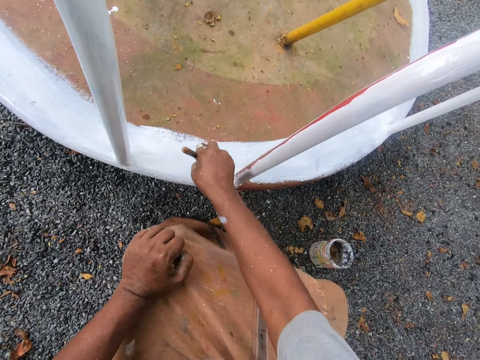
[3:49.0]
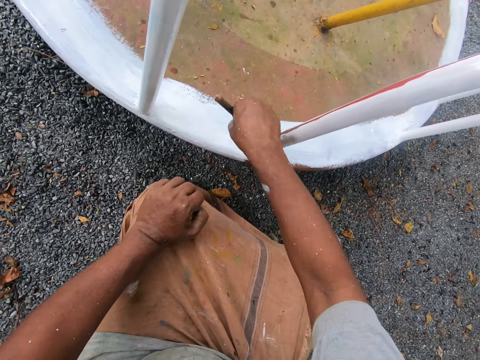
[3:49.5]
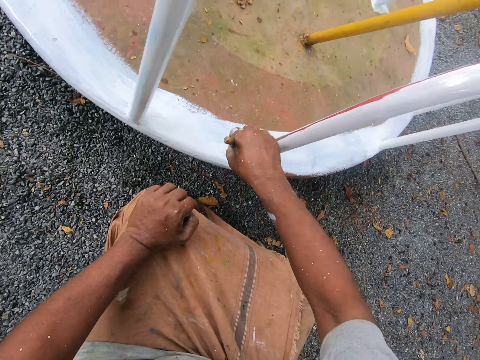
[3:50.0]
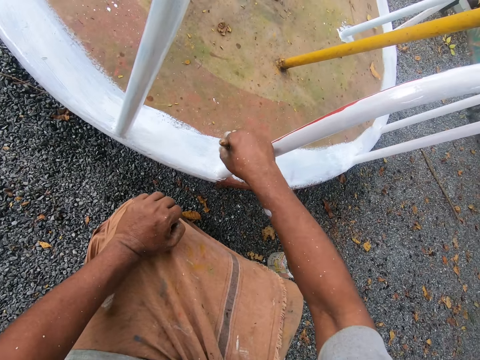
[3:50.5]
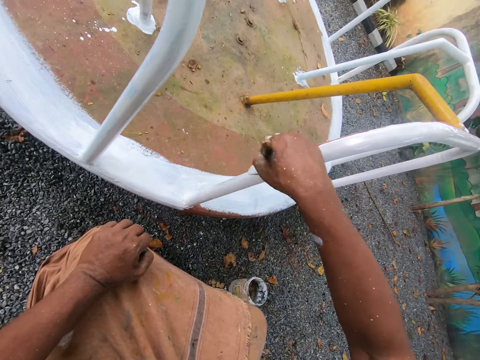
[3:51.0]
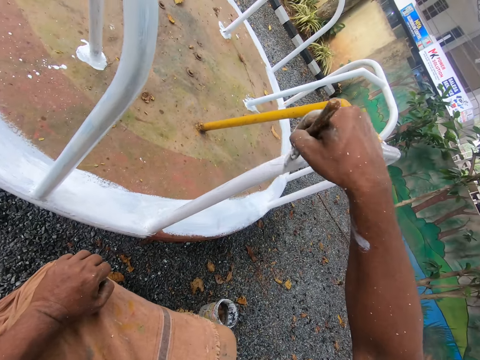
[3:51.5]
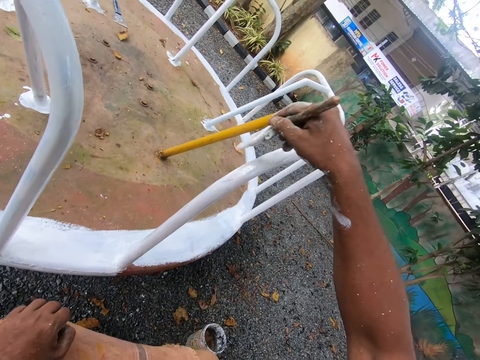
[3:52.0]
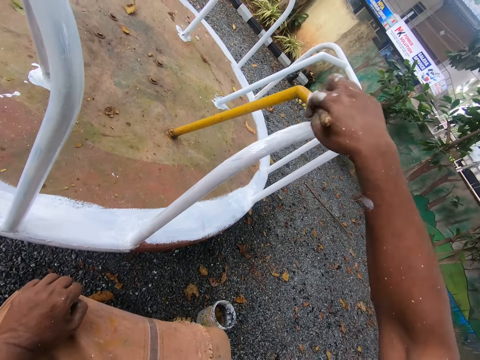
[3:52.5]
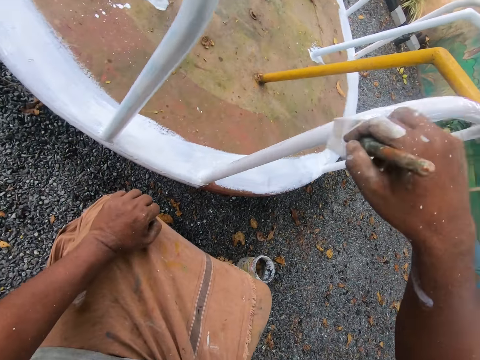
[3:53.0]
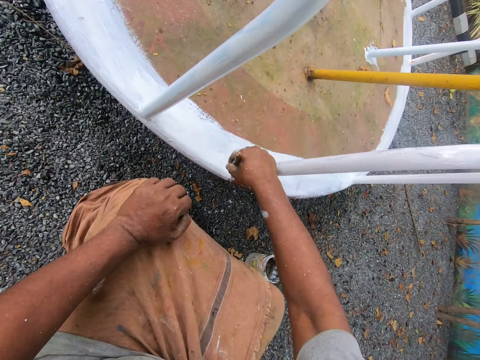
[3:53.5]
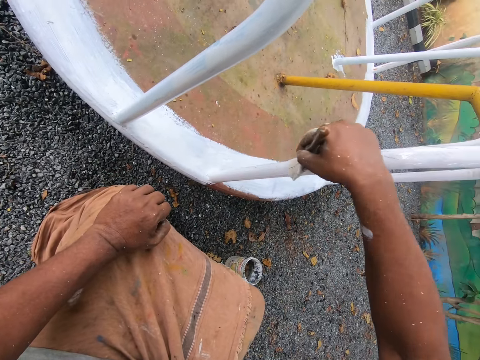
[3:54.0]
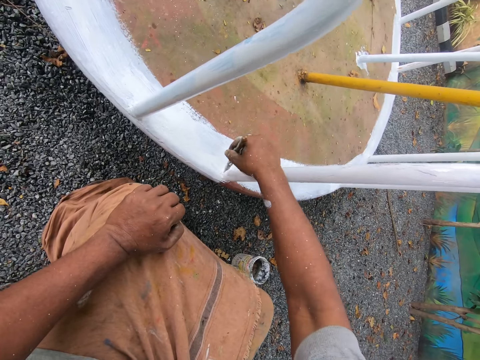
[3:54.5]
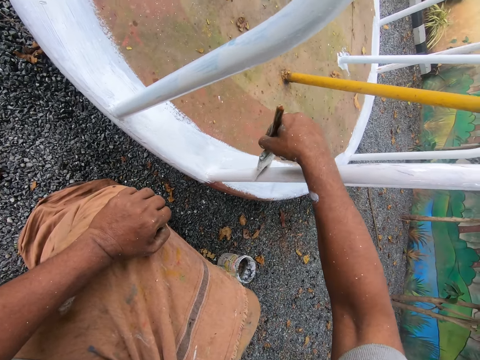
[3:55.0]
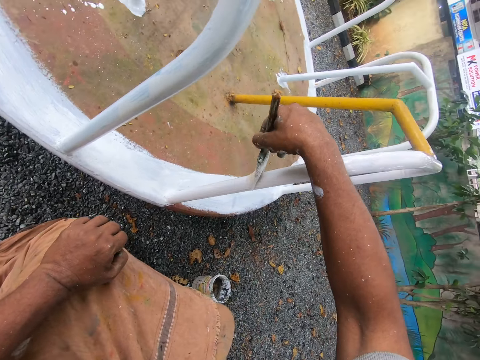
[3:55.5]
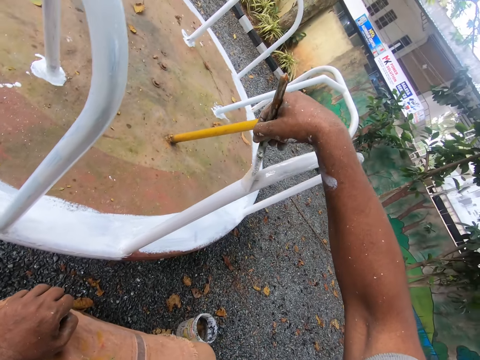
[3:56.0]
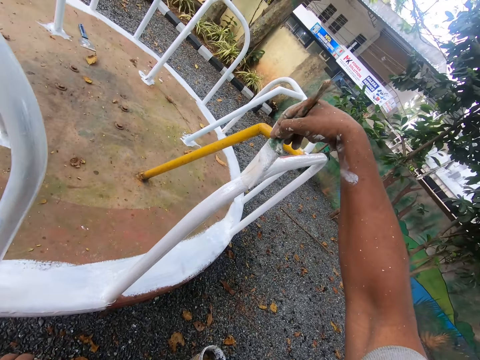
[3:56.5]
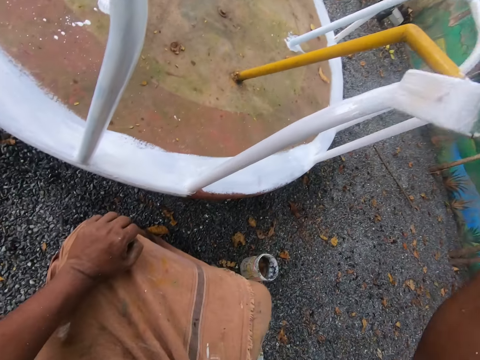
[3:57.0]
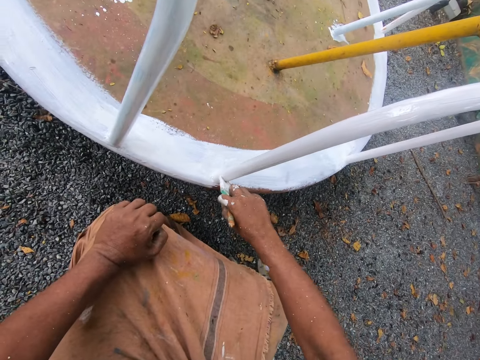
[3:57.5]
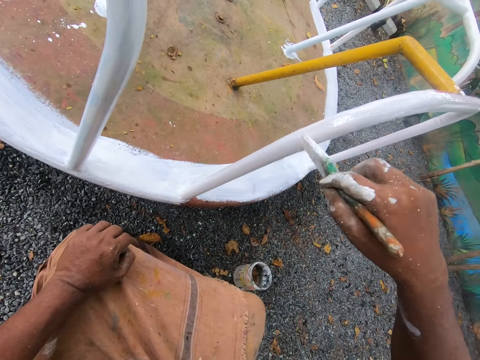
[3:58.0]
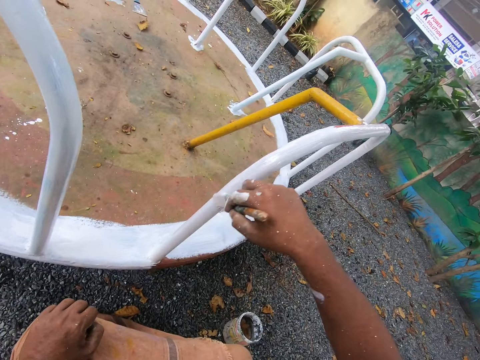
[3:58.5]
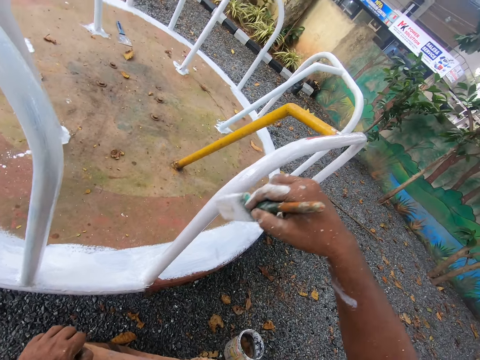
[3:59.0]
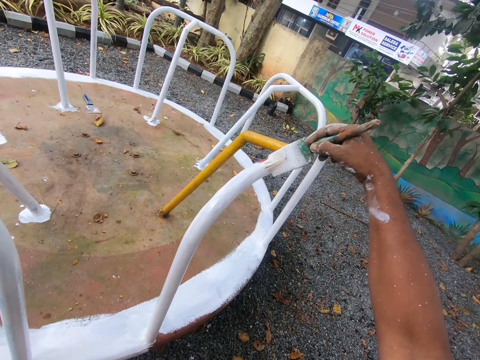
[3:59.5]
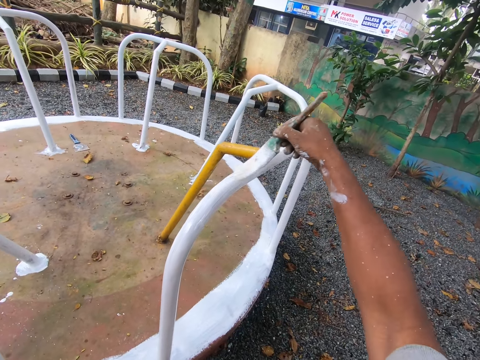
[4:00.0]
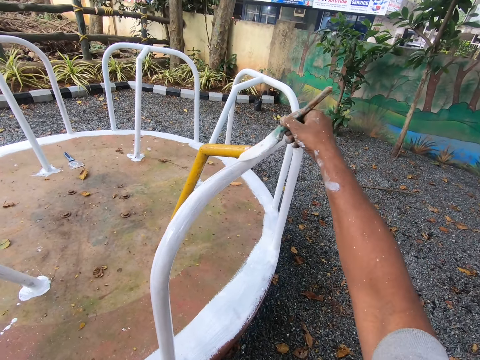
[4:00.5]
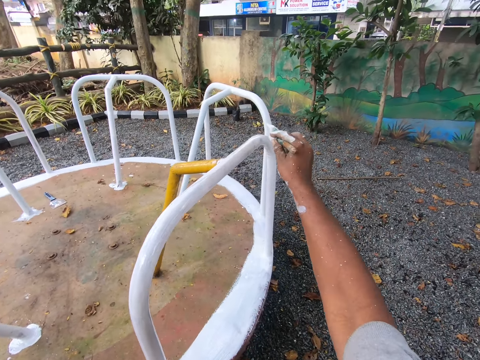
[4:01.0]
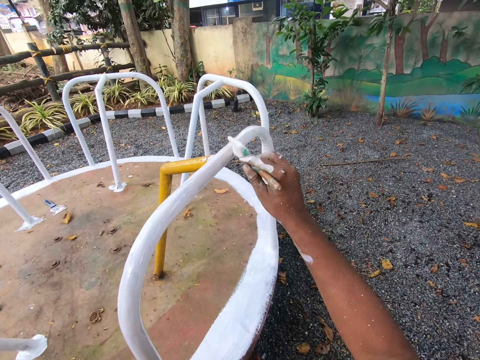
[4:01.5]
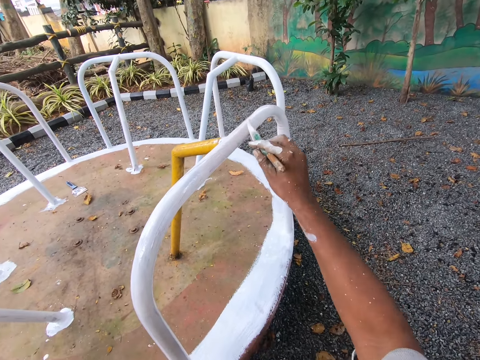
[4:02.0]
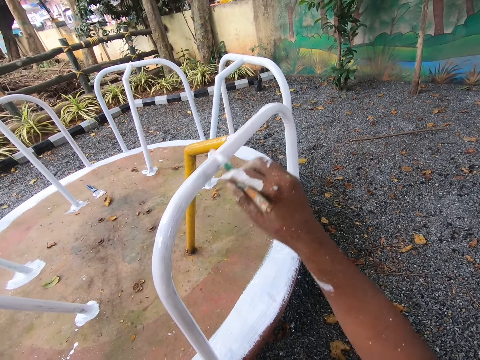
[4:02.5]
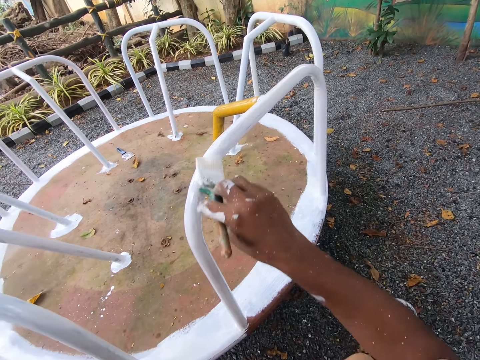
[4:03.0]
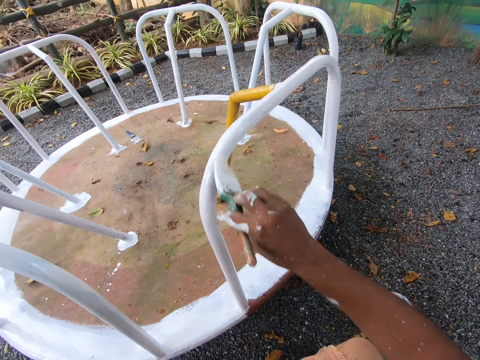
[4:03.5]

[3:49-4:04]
The camera wearer paints the railing with the paint brush.

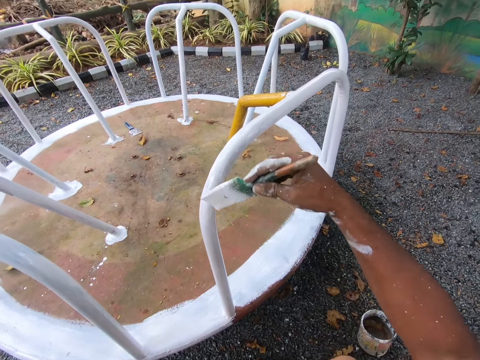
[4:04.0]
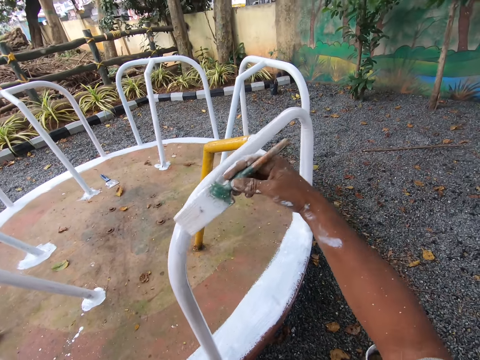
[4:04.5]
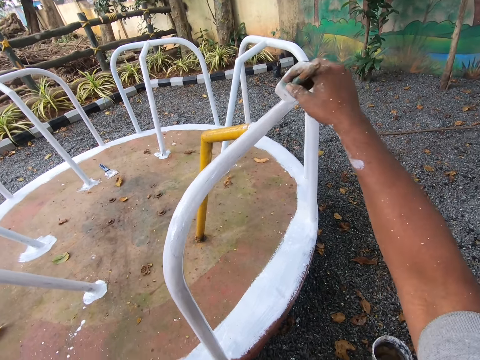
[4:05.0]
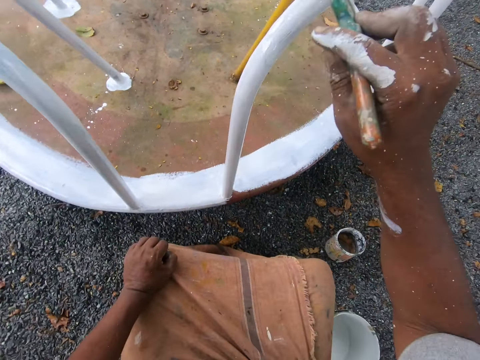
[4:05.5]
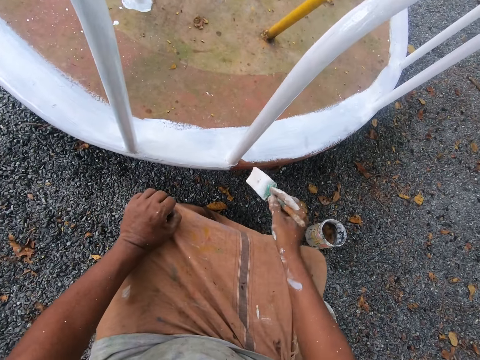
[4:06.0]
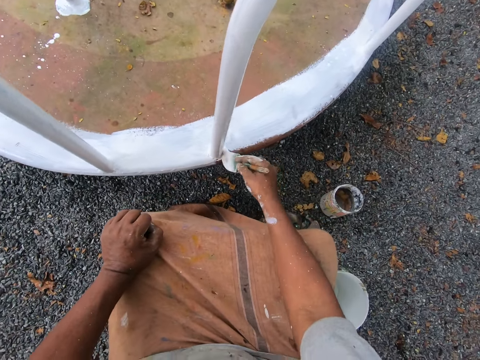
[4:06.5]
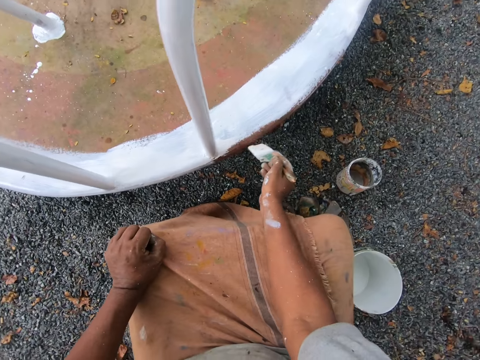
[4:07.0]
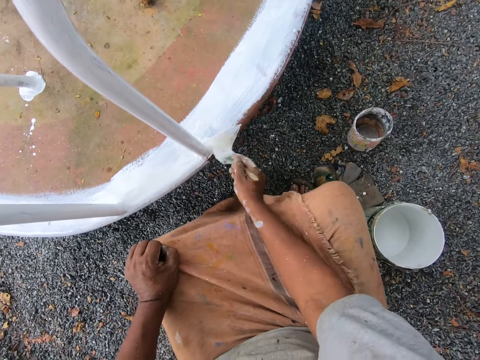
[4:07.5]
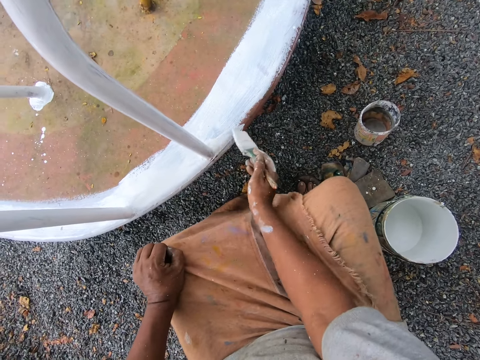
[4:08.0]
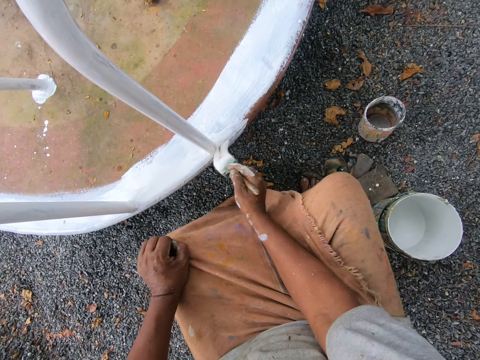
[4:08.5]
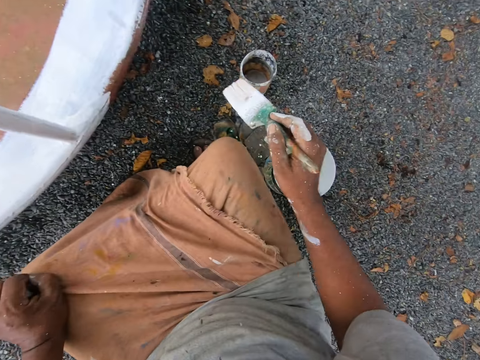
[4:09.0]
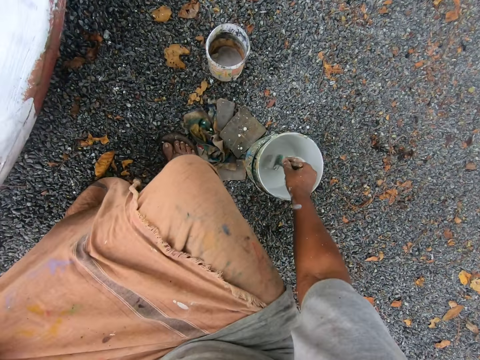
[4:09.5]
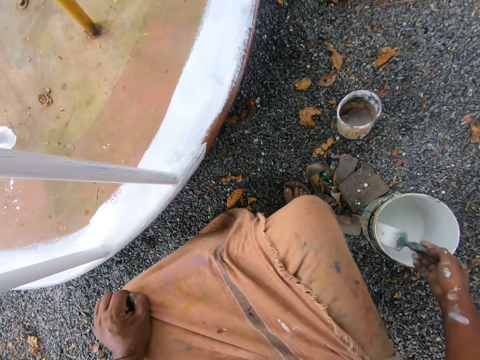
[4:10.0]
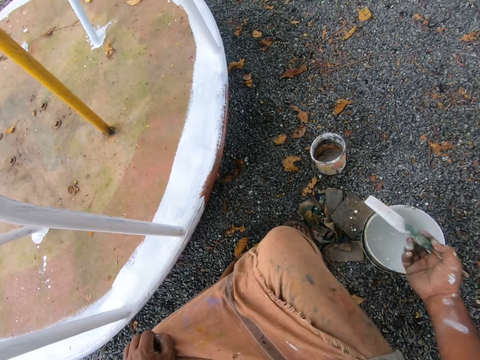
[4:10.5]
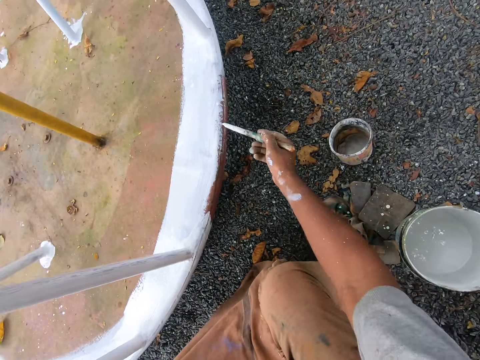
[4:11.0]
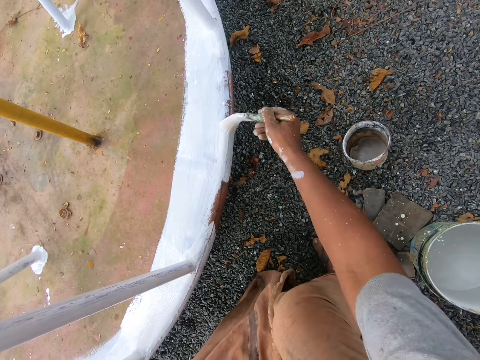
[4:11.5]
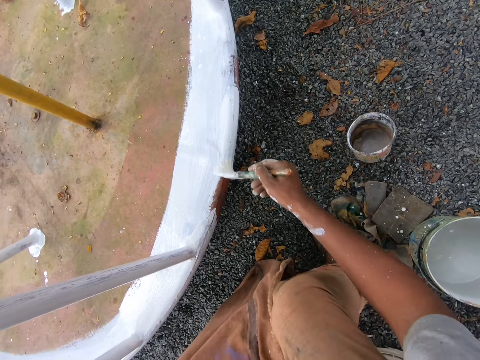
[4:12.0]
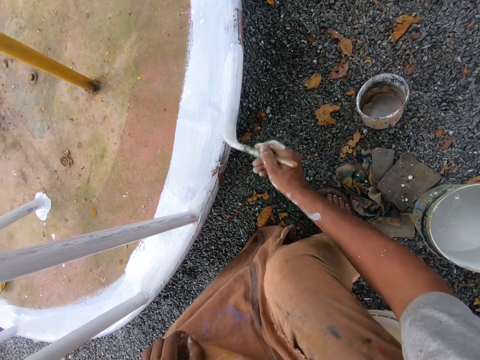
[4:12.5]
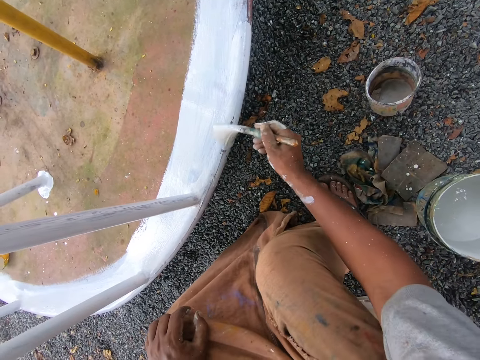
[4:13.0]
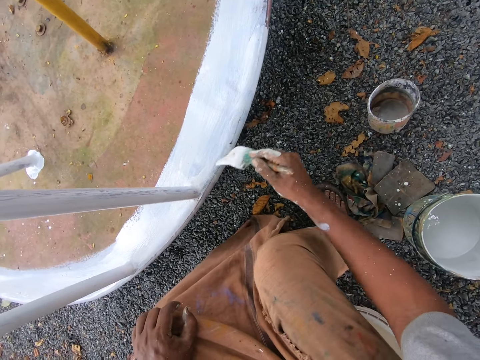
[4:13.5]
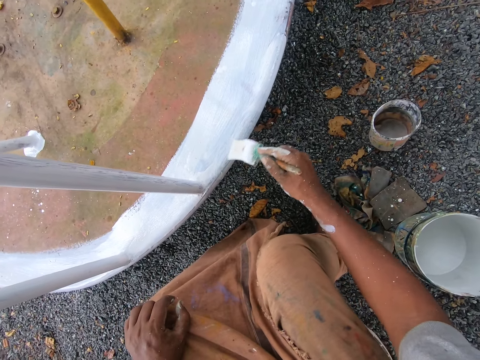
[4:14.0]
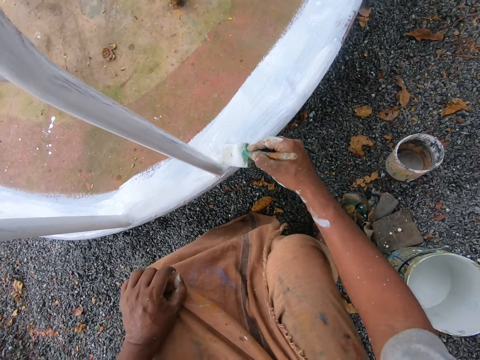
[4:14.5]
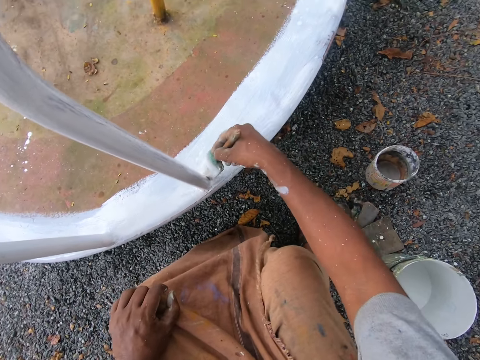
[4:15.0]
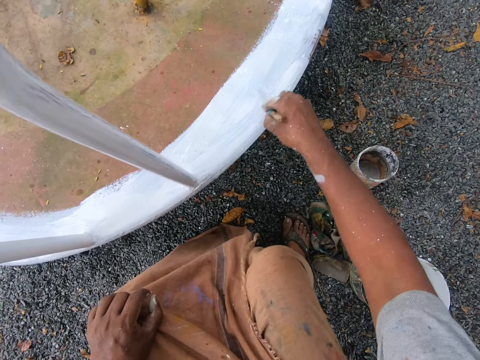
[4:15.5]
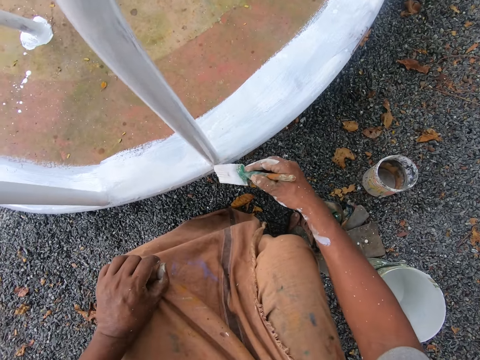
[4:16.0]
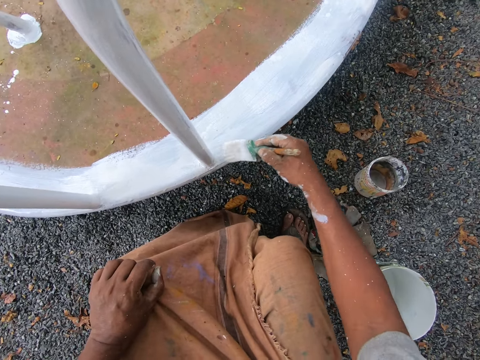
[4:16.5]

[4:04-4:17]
The camera wearer paints the bottom part of the swing with the paint brush. He dips the paint brush in his right hand into the paint bucket or can on the ground. He removes the paint brush from the can. He paints the playground roundabout with the paint brush in his right hand.
